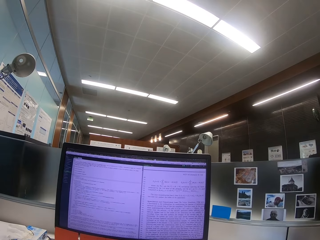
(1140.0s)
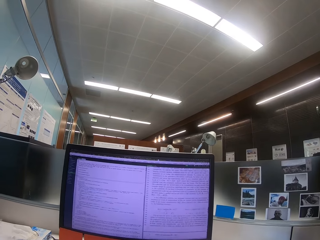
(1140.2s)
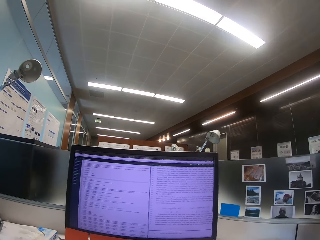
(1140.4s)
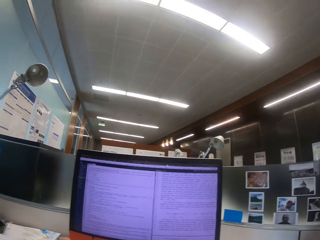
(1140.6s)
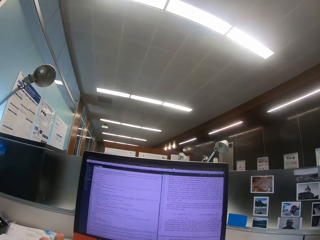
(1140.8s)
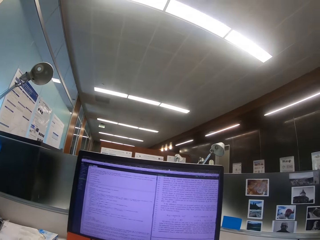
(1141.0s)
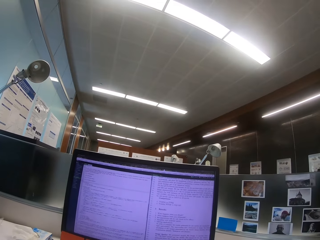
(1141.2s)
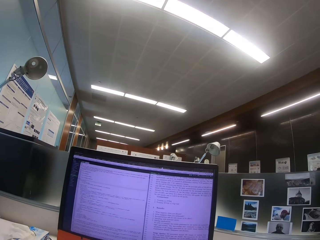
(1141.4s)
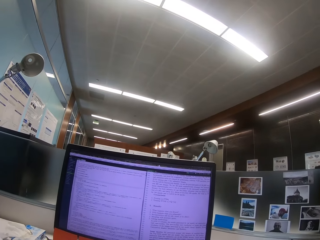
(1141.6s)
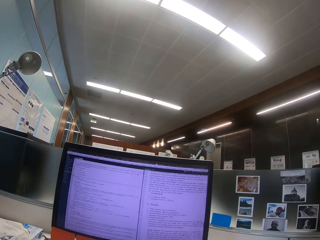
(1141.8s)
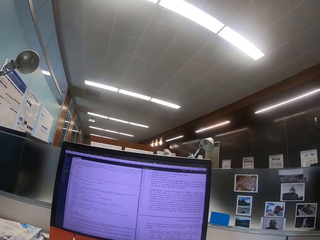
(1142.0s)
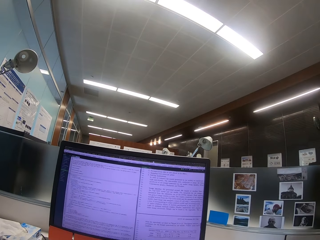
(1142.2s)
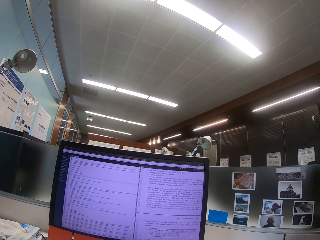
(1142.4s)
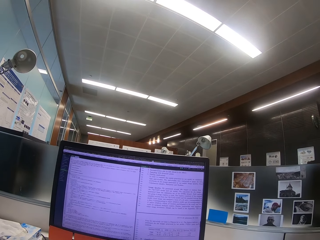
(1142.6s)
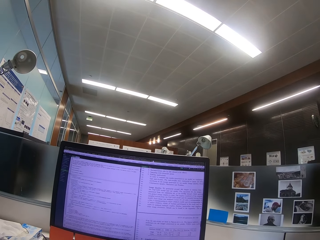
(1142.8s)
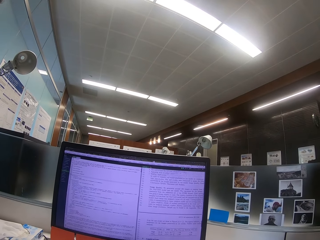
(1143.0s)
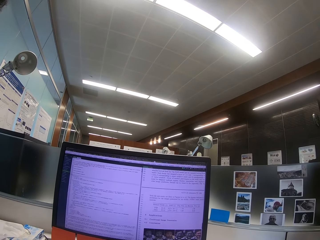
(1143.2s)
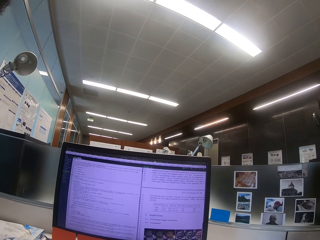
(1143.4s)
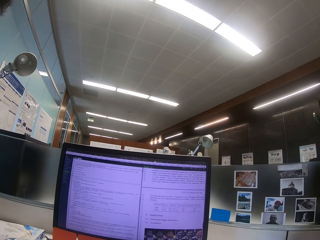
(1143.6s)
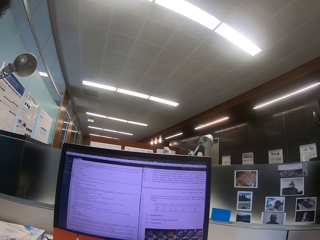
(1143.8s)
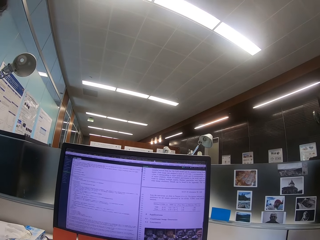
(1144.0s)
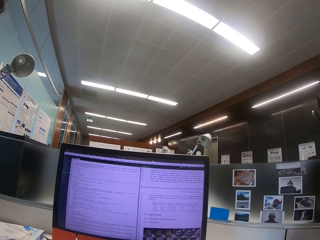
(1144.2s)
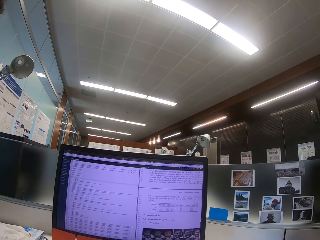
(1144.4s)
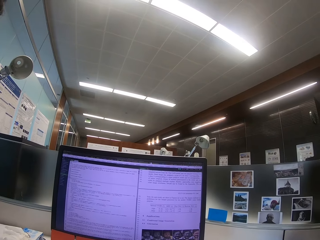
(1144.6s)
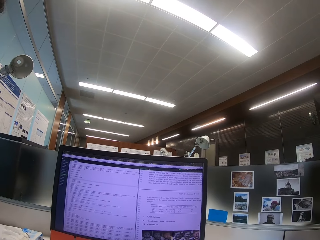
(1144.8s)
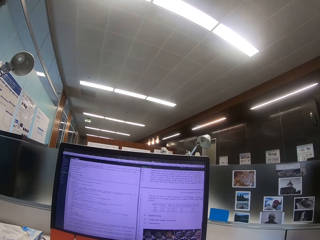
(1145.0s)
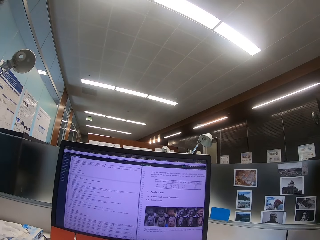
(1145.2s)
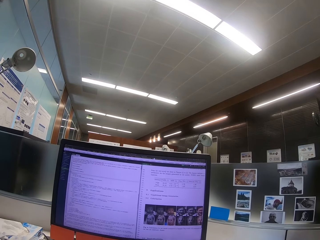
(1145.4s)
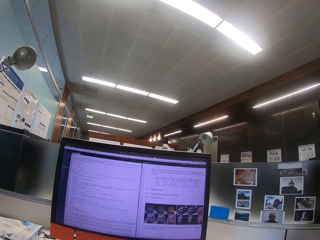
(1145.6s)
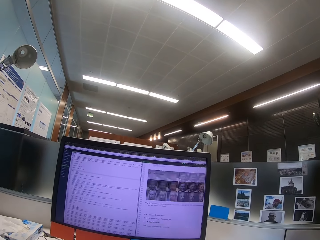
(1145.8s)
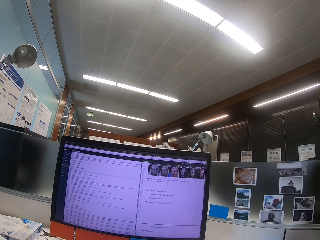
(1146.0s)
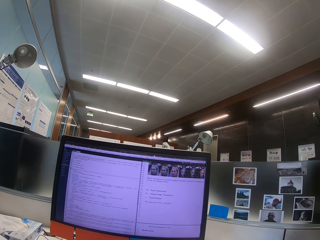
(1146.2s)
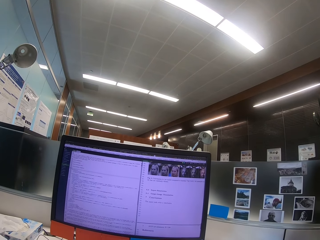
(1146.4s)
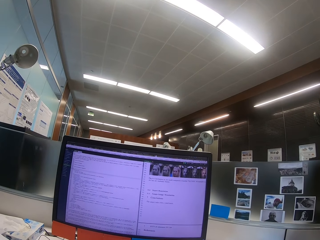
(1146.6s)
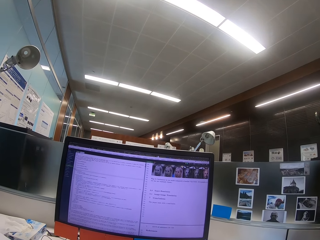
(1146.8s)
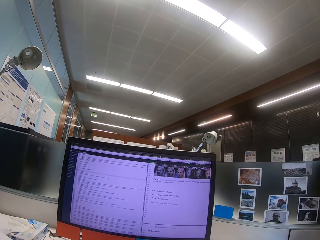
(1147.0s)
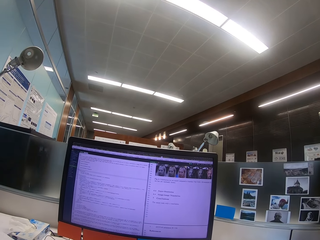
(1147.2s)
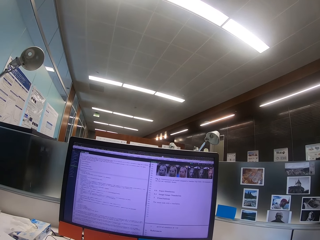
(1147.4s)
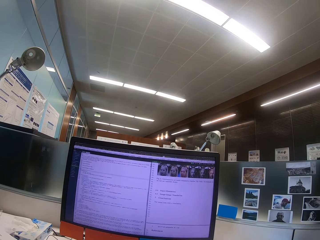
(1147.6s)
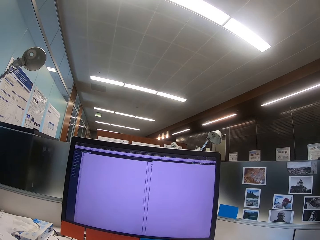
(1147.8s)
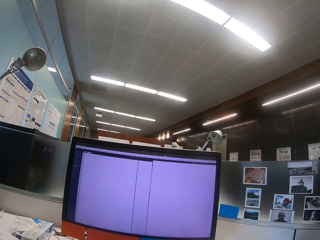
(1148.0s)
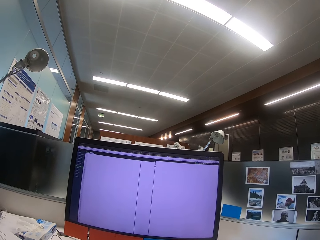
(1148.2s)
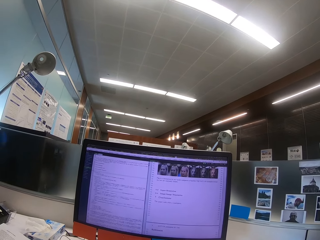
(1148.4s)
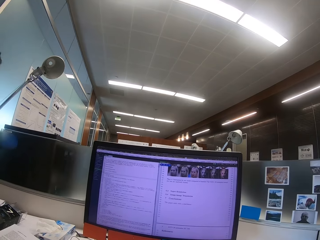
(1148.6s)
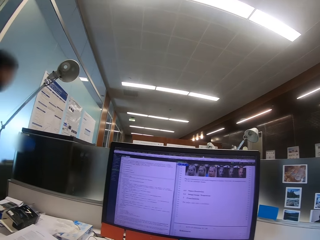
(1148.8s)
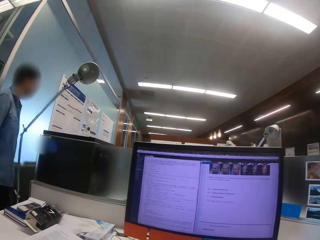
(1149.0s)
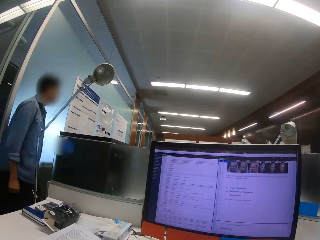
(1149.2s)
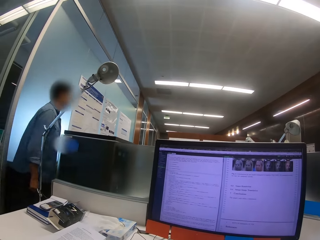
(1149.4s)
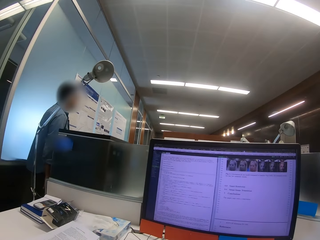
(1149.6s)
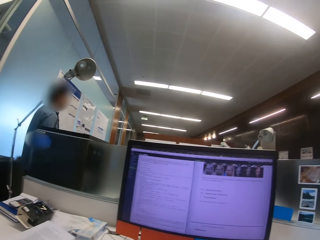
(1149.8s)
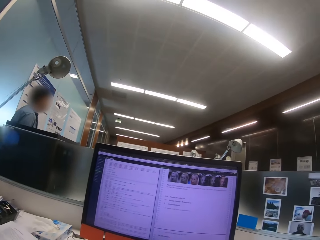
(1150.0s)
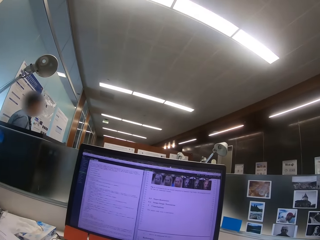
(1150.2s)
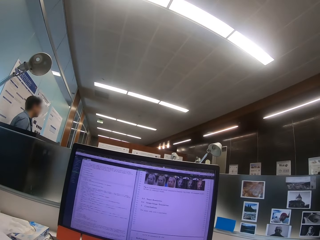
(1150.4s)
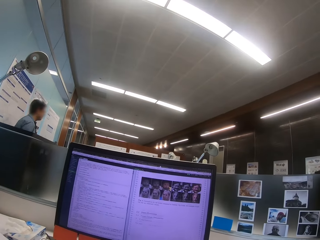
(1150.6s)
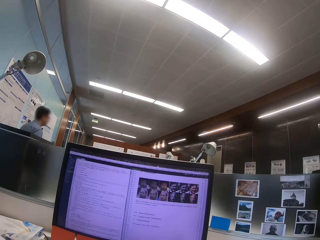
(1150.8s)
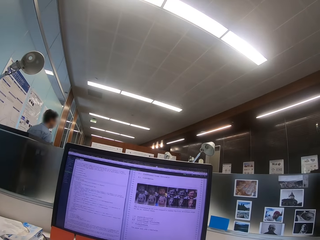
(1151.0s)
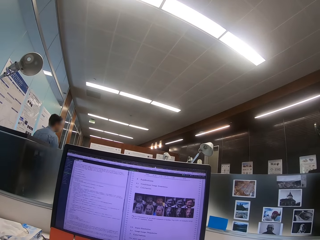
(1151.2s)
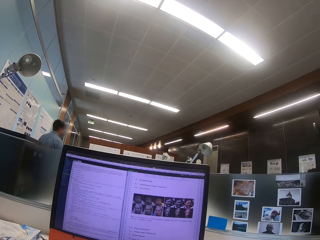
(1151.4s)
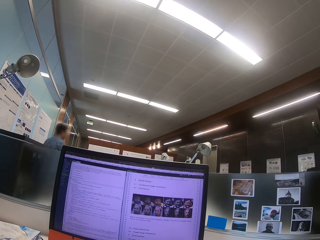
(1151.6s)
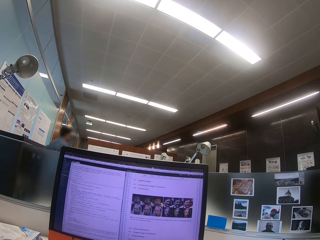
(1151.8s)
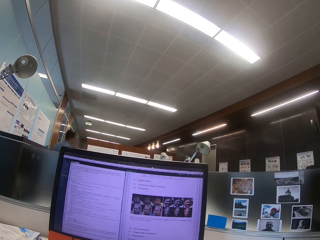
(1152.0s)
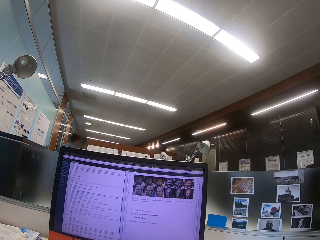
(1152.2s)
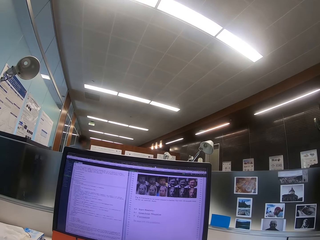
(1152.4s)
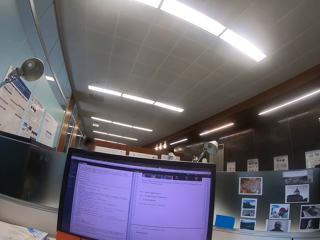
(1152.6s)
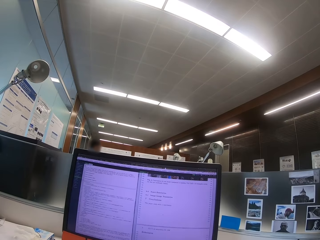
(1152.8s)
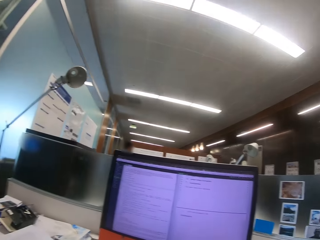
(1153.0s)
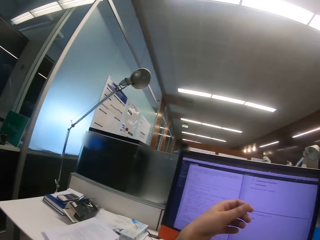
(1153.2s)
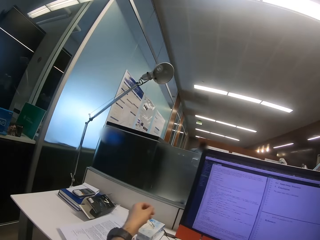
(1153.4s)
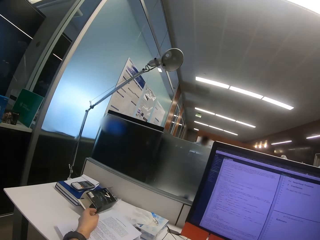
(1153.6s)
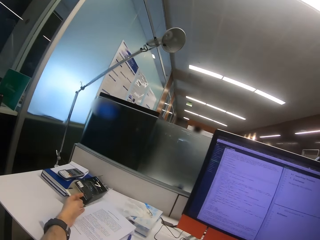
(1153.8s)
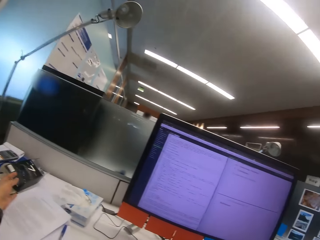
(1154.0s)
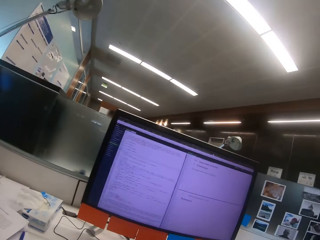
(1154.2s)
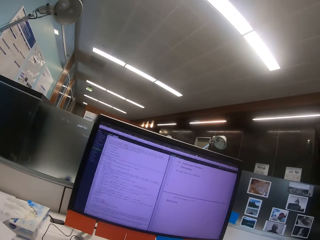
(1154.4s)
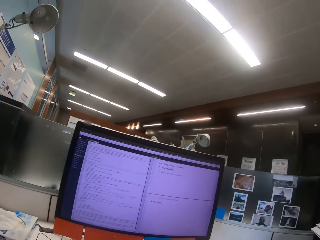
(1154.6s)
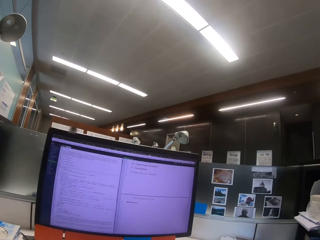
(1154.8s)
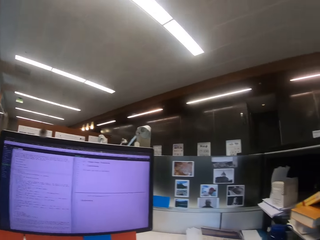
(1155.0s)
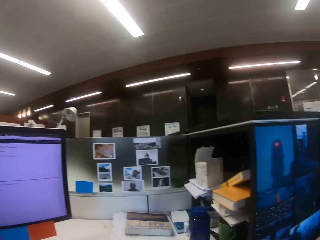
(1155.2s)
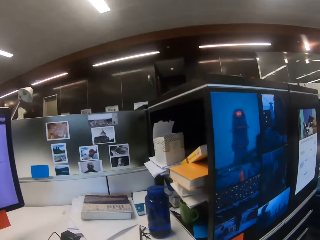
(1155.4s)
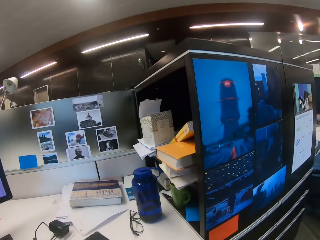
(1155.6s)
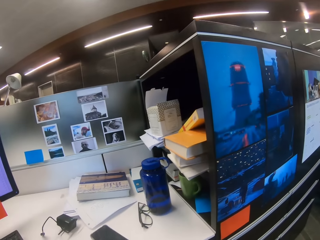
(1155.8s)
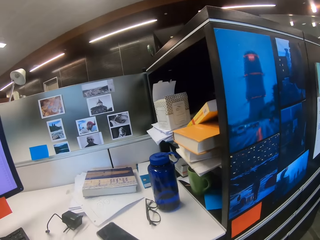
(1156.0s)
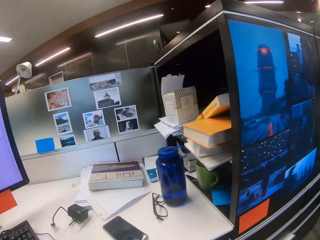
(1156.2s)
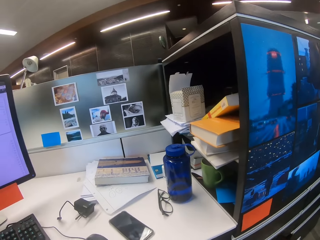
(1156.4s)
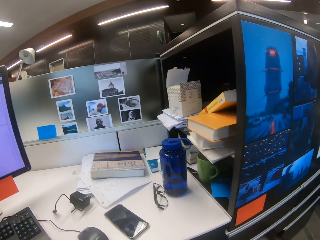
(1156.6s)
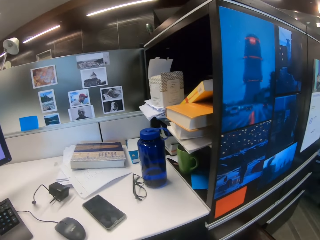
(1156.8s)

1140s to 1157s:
The camera wearer moves the hand. They stretch the hand. They pick up a box from the table.

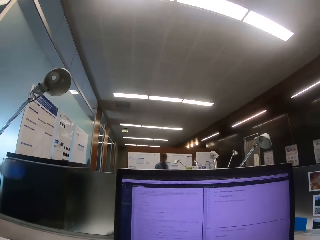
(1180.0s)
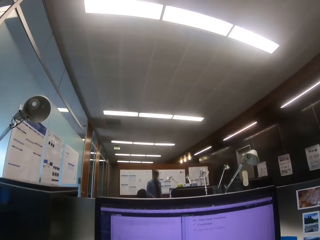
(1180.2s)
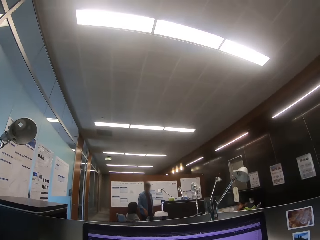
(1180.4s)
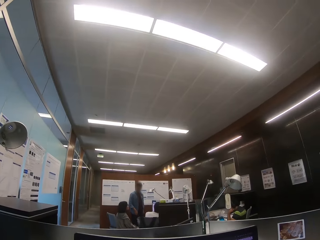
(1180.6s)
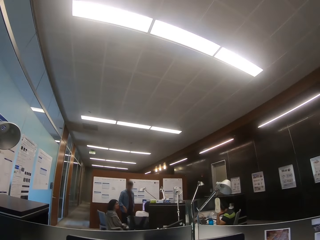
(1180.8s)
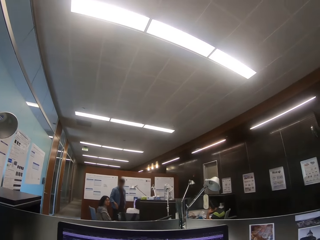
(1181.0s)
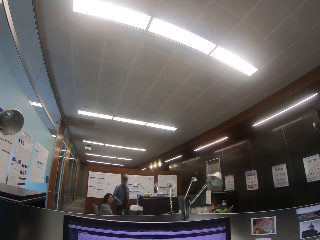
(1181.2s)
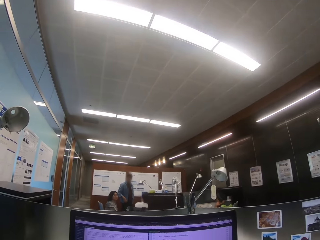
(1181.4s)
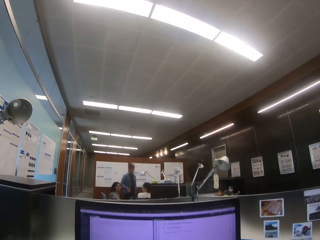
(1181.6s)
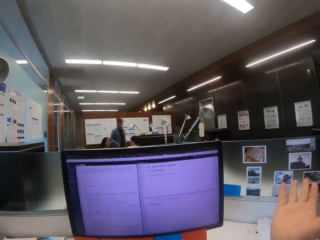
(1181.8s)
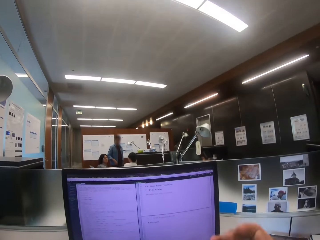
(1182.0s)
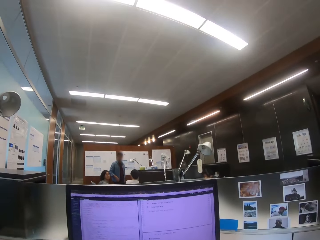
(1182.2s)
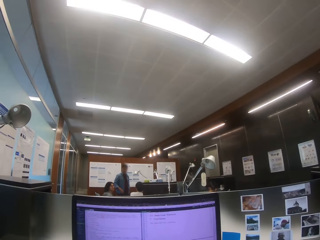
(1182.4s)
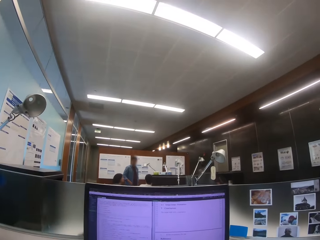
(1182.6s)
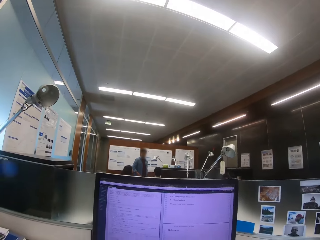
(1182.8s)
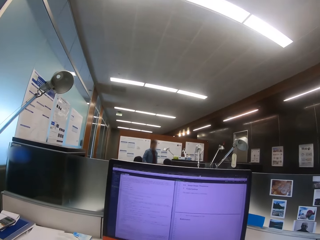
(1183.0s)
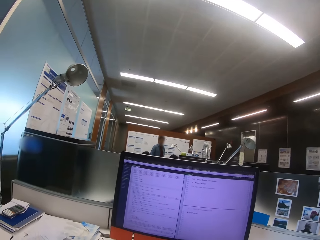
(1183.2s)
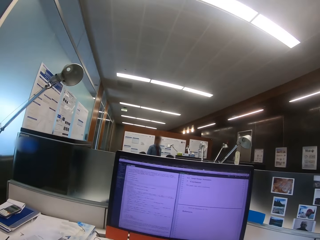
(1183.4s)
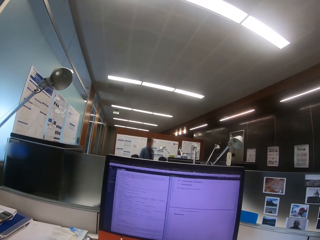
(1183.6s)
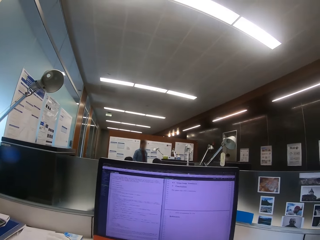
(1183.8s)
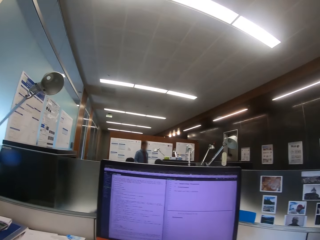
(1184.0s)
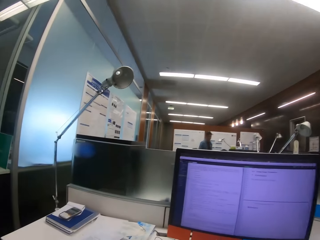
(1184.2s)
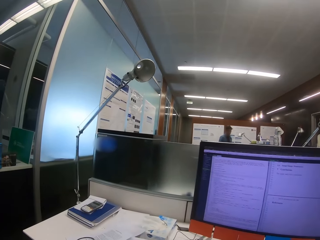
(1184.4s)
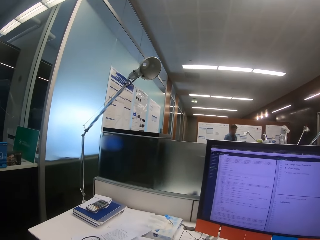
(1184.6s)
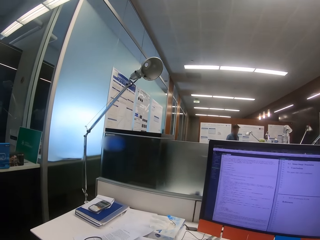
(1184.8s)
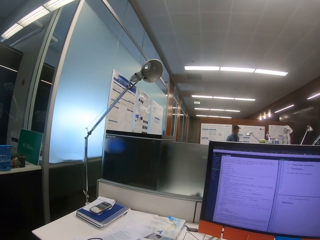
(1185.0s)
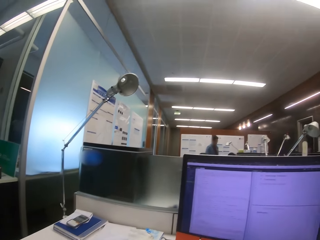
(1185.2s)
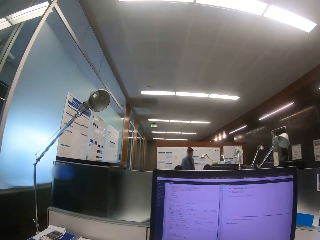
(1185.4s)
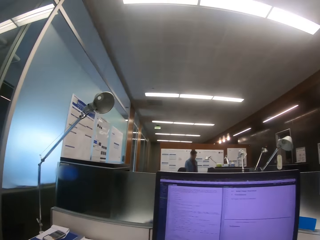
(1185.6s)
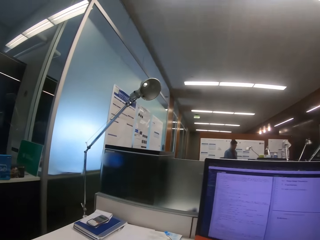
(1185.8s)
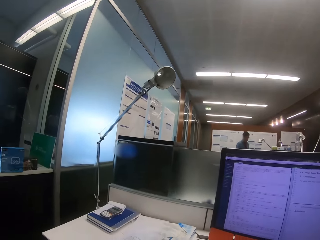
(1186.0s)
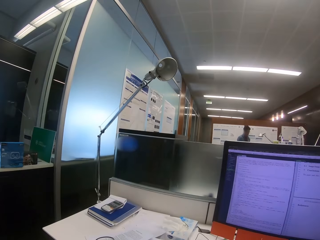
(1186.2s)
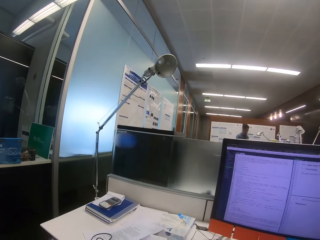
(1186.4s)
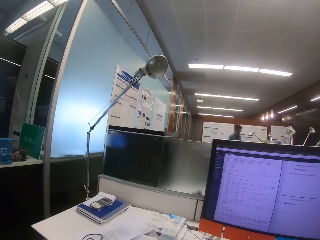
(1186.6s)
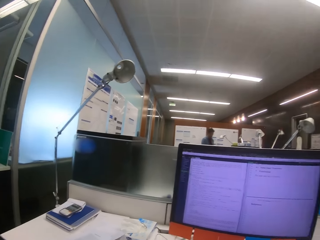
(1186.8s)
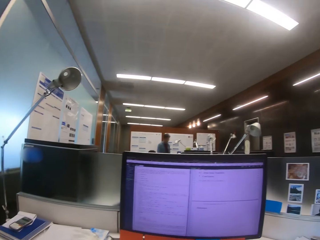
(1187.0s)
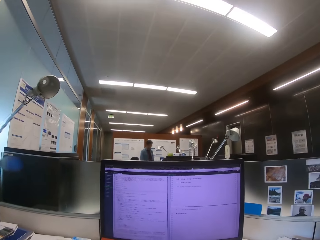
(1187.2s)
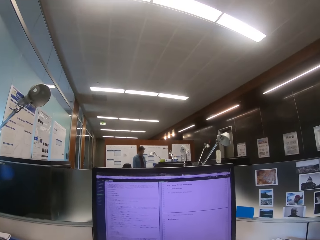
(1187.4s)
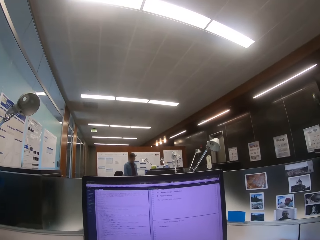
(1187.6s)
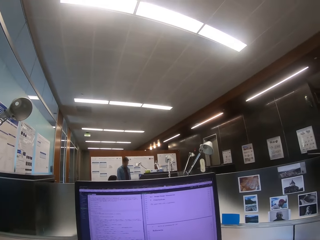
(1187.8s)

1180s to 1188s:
The camera wearer raises the hand up.
